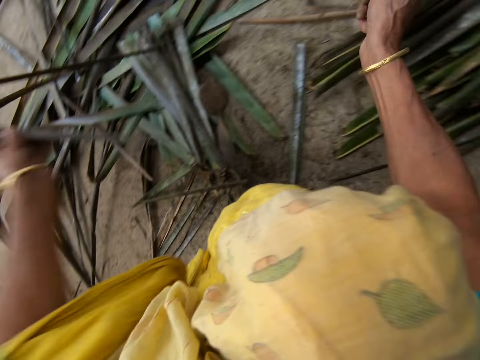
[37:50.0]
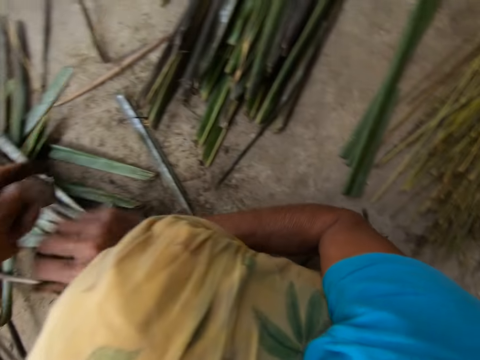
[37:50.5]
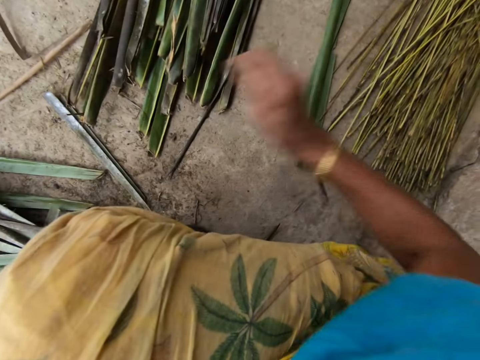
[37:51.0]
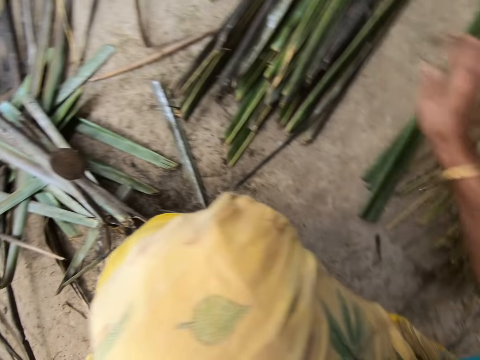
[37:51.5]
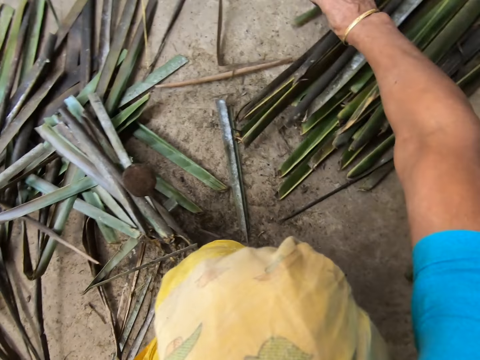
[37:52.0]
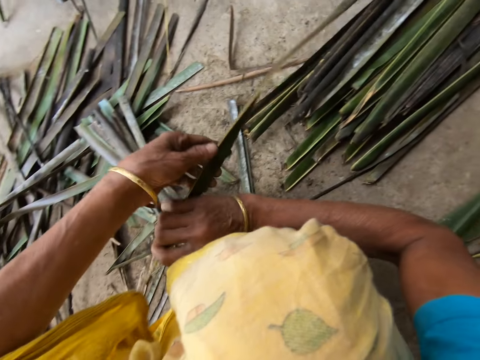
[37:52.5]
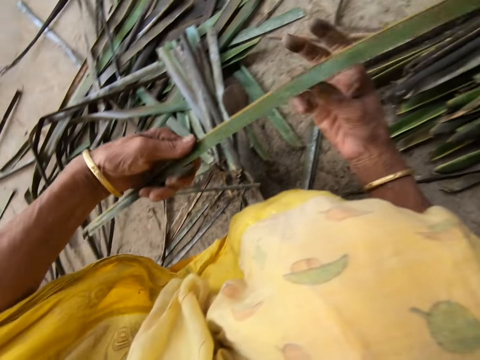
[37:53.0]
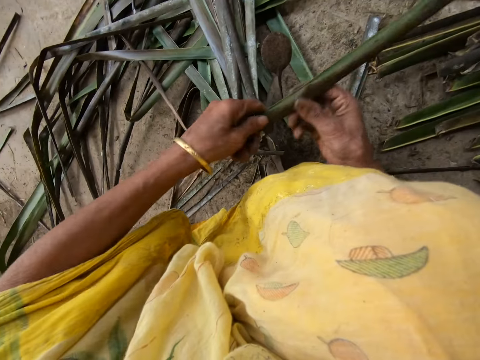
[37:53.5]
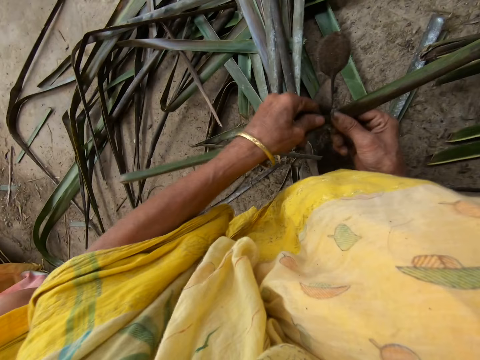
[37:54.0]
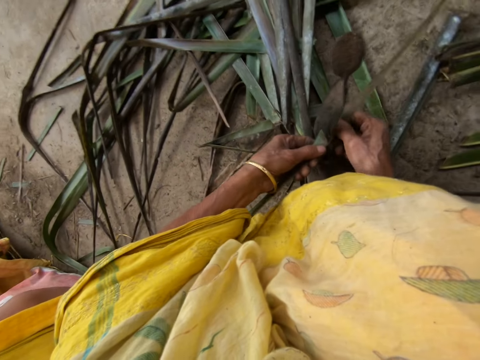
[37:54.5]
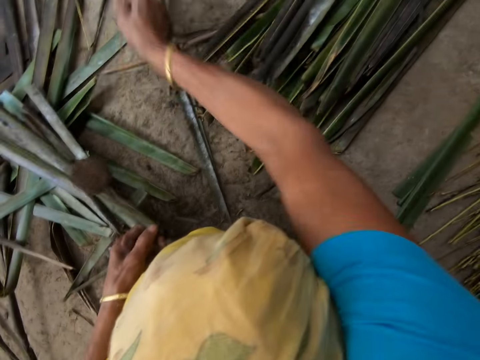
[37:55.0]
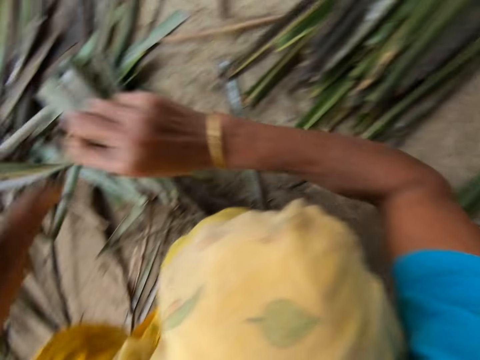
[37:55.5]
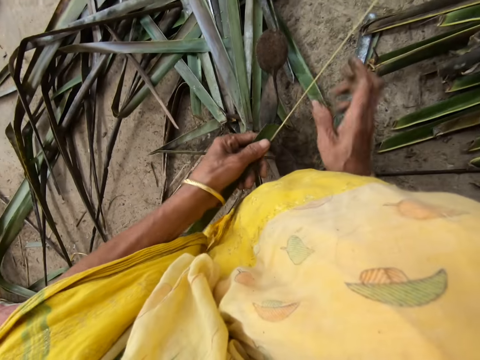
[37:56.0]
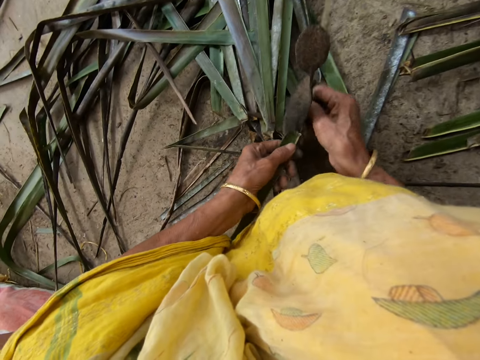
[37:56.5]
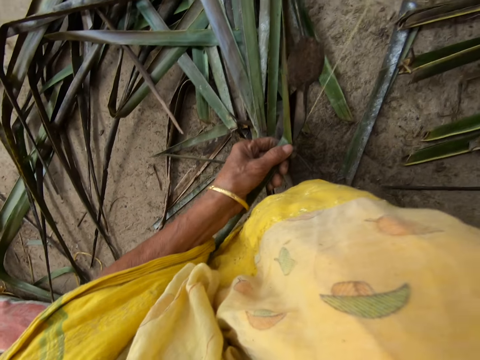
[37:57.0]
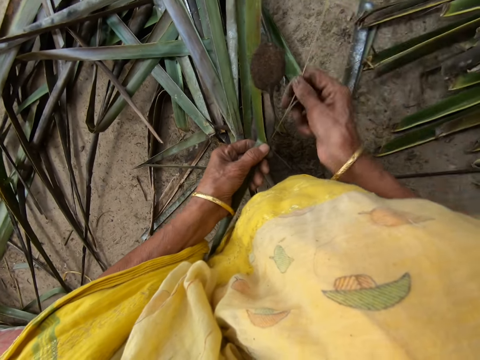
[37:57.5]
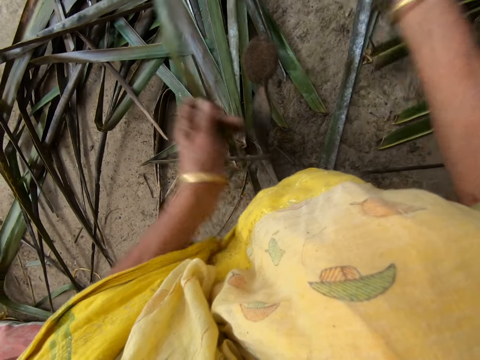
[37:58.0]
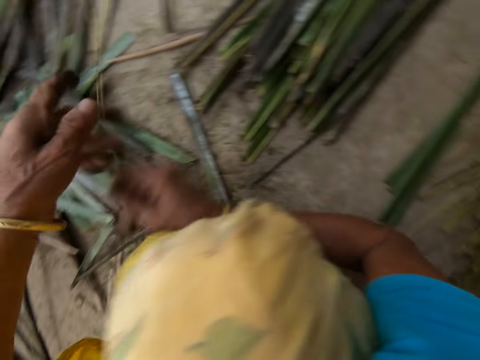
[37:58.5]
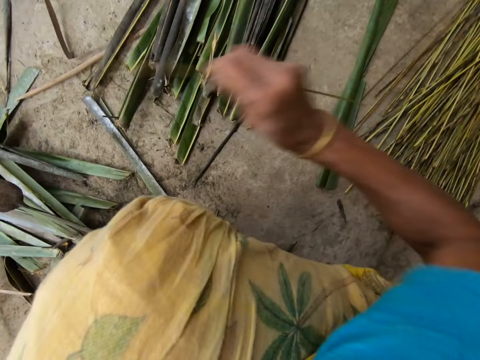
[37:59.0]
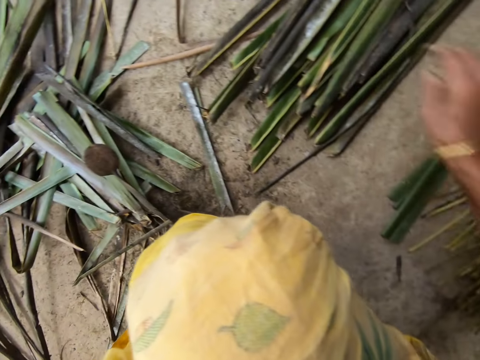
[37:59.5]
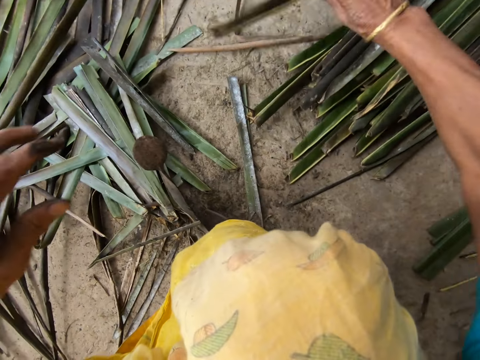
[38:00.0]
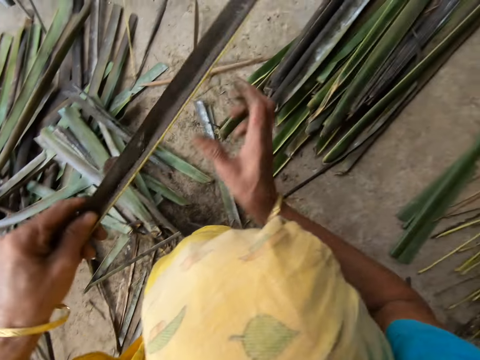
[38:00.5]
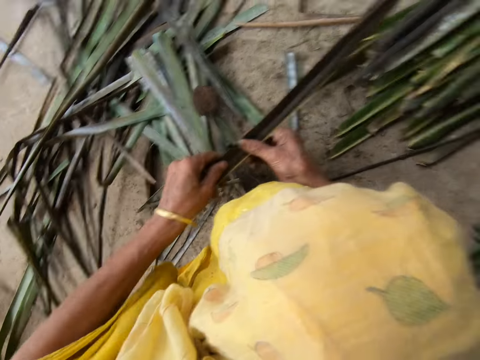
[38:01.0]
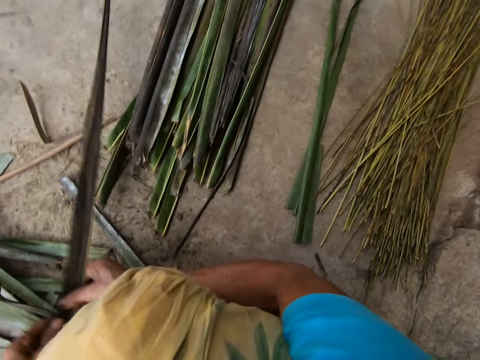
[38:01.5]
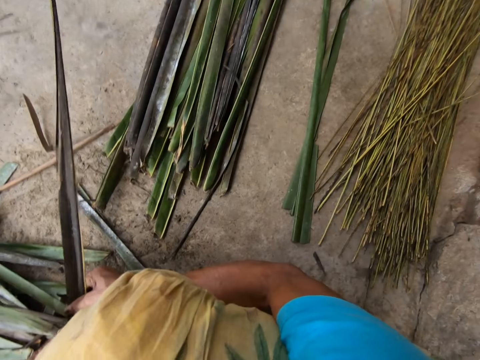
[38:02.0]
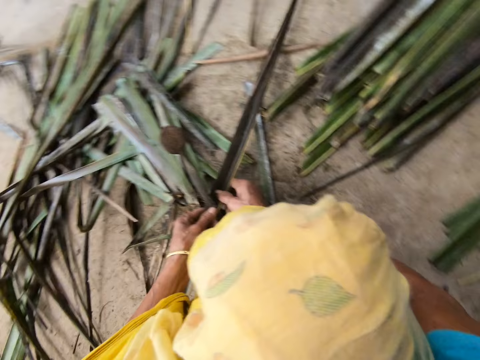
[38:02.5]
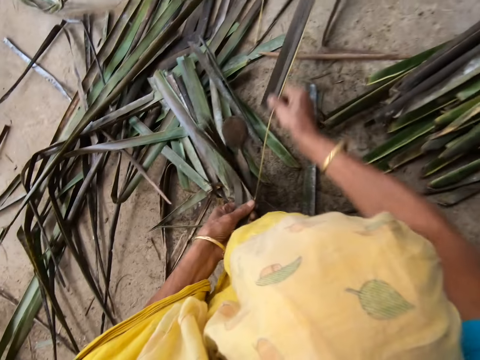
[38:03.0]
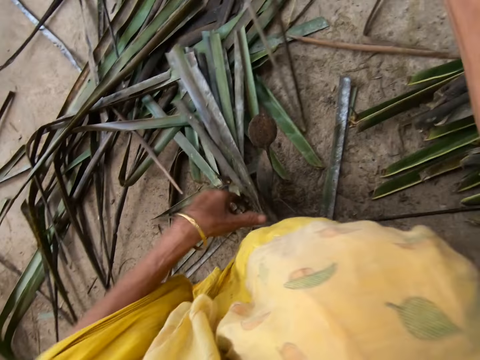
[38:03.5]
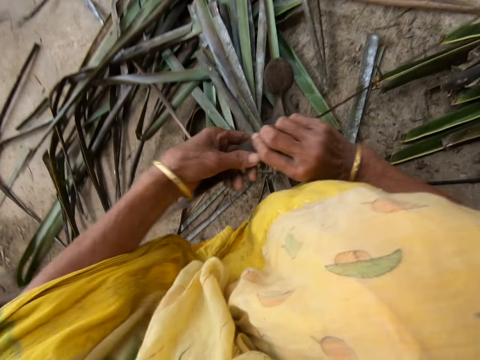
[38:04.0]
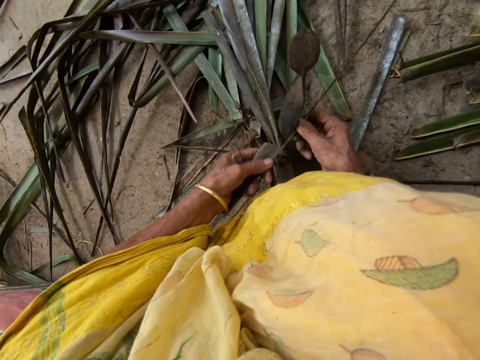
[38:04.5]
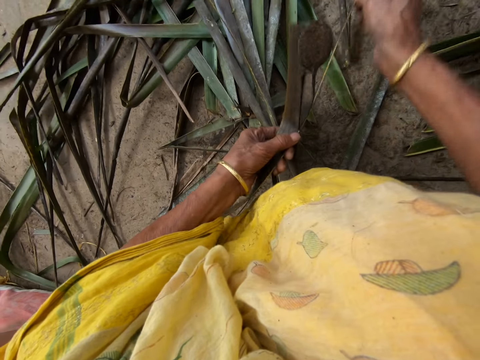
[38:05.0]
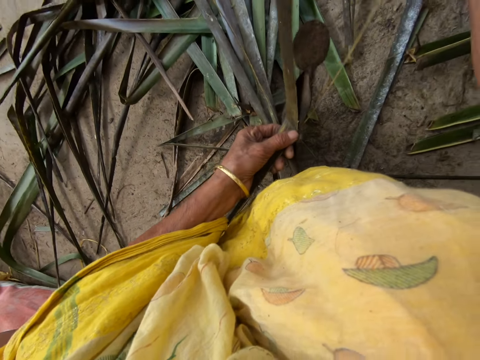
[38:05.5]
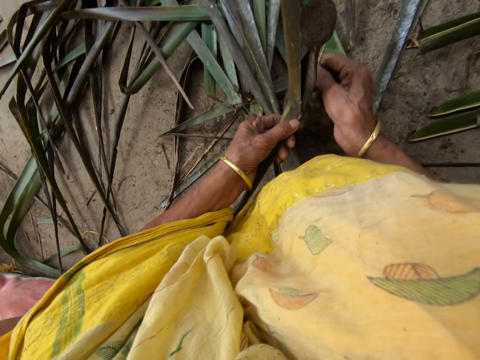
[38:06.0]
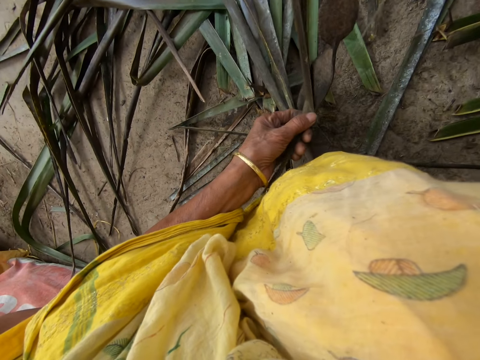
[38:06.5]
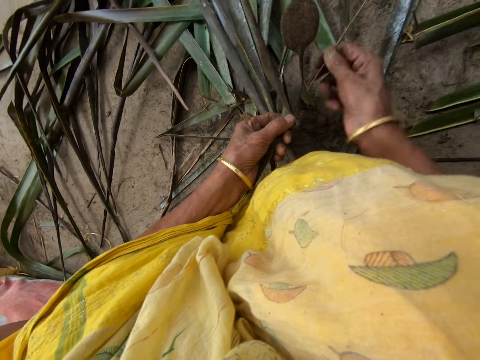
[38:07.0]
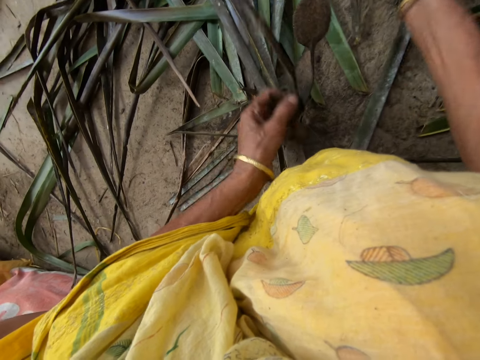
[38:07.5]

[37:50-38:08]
The camera wearer puts a coconut leaf midrib on the floor with her right hand. She takes the coconut leaf on the floor with her right hand. She reaps the coconut leaf off the midrib on the vegetable cutter. She pulls the midrib on the coconut leaf. She reaps the coconut leaf off the midrib on the vegetable cutter. She pulls the midrib on the coconut leaf. She puts the coconut leaf midrib on the floor with her right hand. She takes the coconut leaf on the floor with her right hand. She reaps the coconut leaf off the midrib on the vegetable cutter. She pulls the midrib on the coconut leaf. She reaps the coconut leaf off the midrib on the vegetable cutter. She pulls the midrib on the coconut leaf.

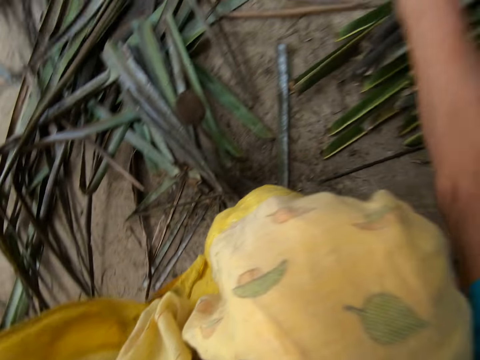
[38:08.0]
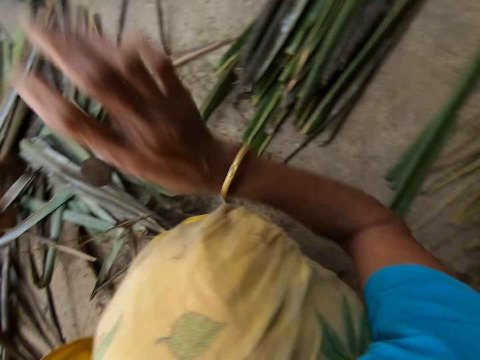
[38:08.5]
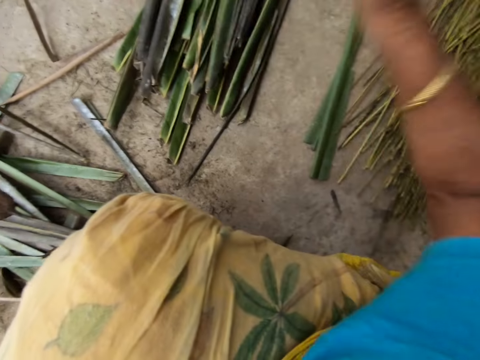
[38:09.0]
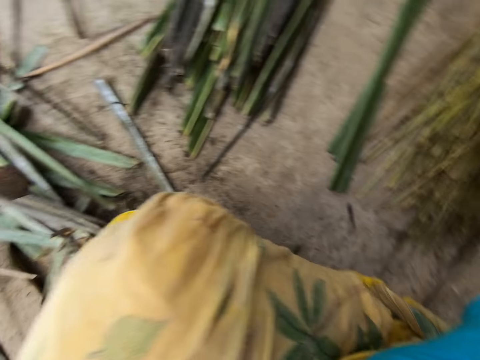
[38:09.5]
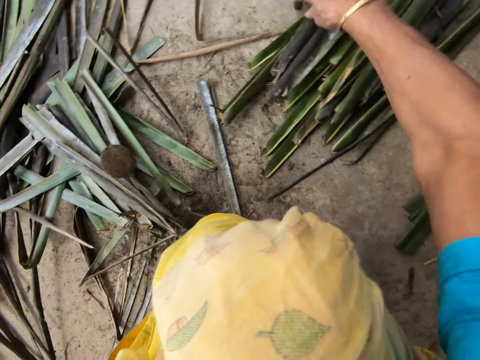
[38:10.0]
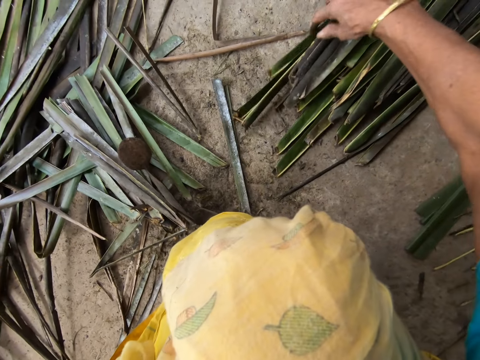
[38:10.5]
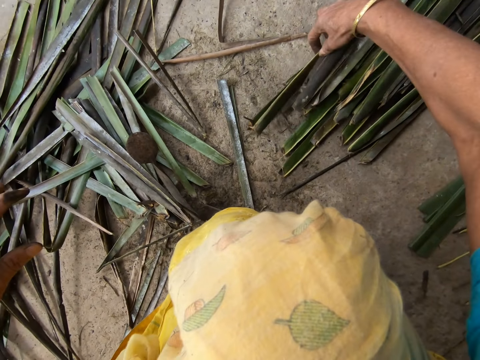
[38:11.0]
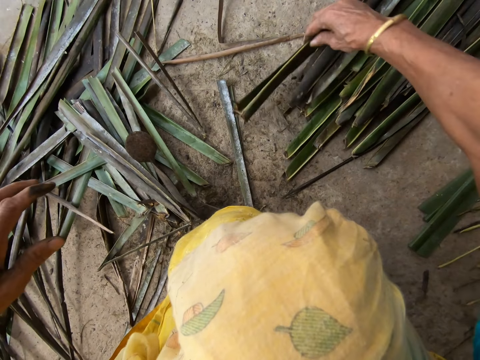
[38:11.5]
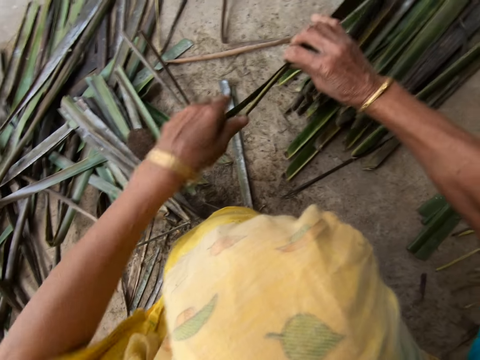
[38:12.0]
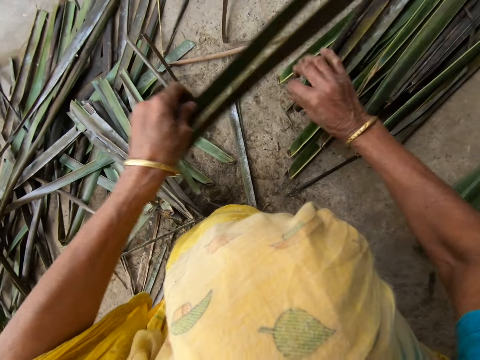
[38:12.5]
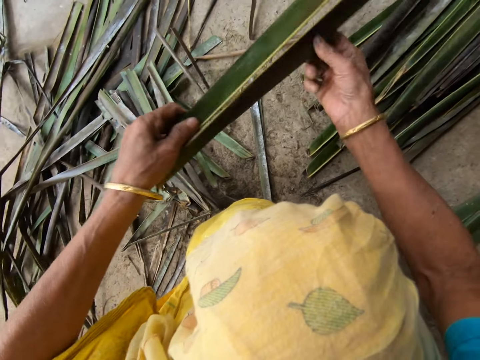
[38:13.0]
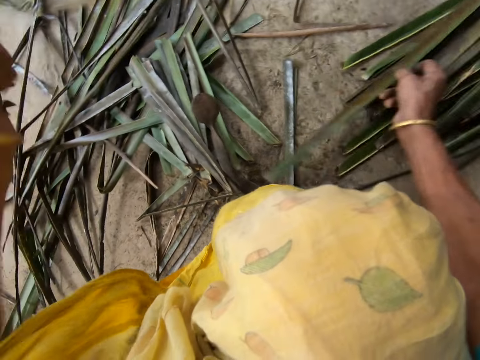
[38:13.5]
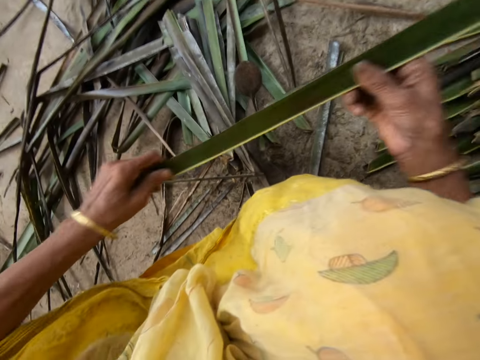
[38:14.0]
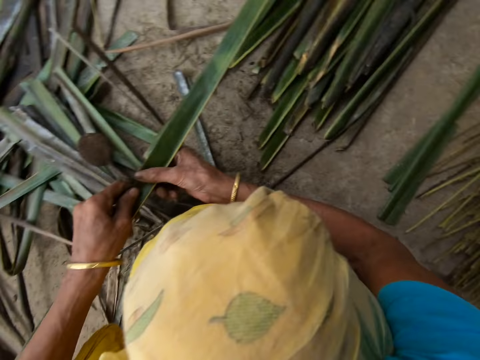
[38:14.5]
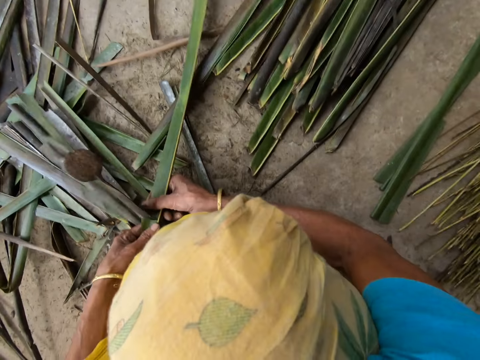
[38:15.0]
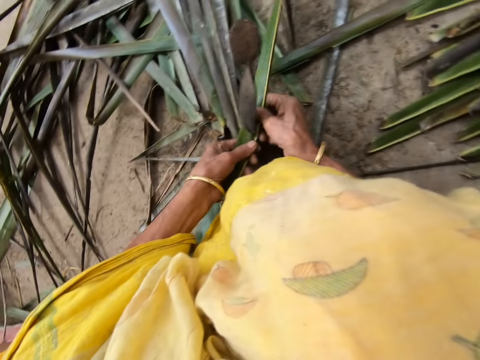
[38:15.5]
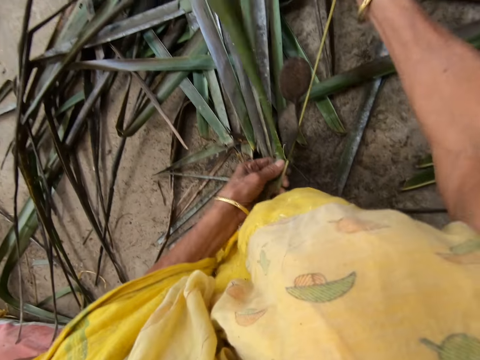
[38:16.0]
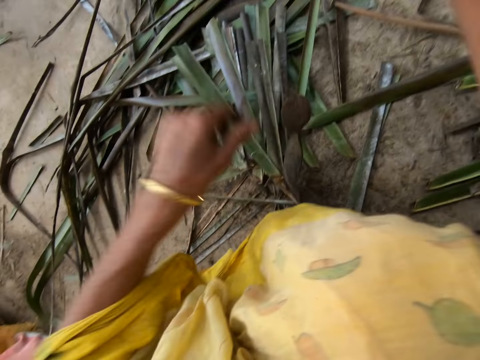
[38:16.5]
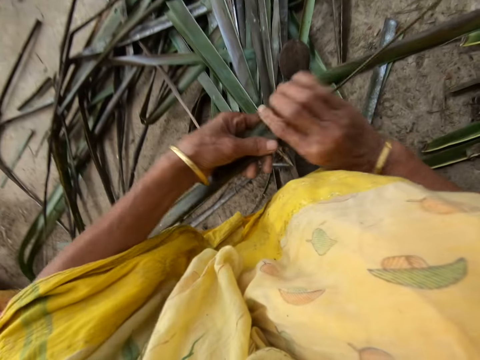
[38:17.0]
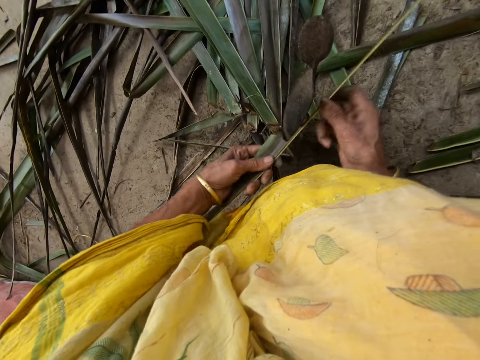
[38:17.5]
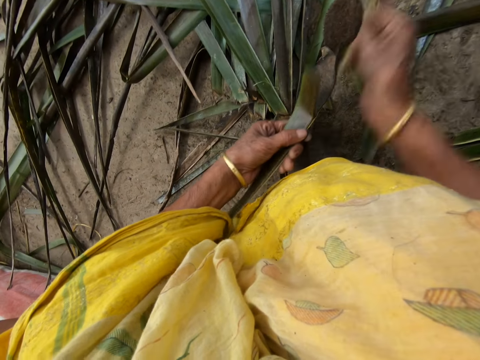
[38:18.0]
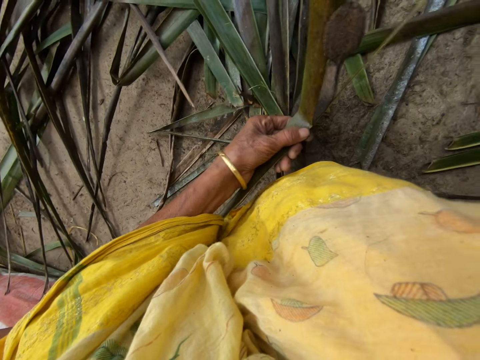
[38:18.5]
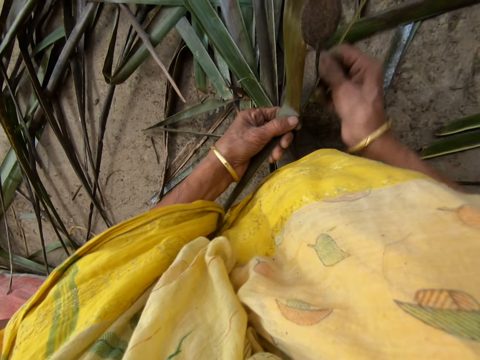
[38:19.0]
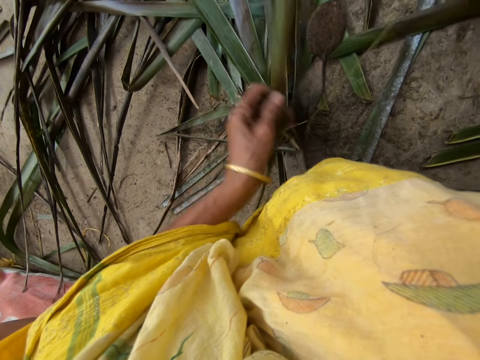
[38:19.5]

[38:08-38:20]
The camera wearer drops the stick or coconut leaf midrib on the floor with her right hand. She picks up a leaflet or coconut leaf from the floor with her right hand. She trims the leaflet from the stick with the sharp edge iron rod or vegetable cutter on the floor. She pulls the midrib on the coconut leaf. She reaps the coconut leaf off the midrib on the vegetable cutter. She pulls the midrib on the coconut leaf.
